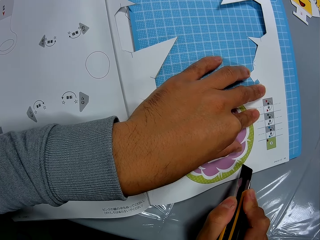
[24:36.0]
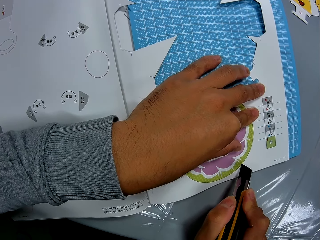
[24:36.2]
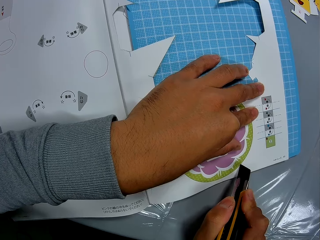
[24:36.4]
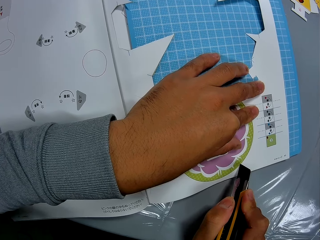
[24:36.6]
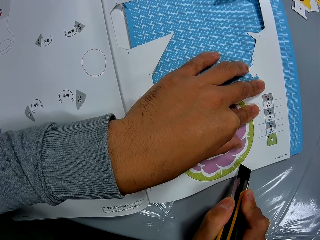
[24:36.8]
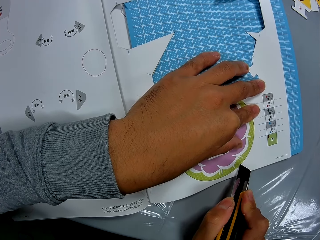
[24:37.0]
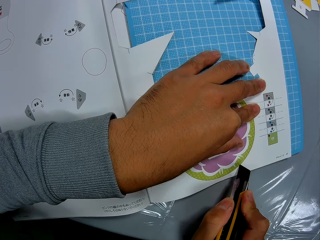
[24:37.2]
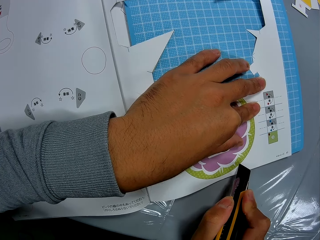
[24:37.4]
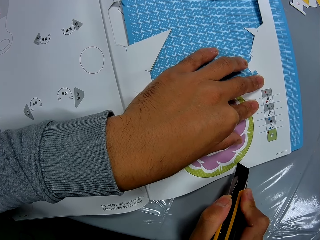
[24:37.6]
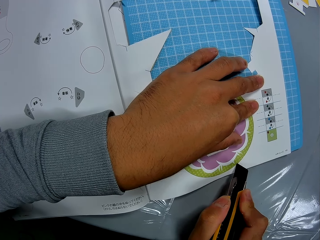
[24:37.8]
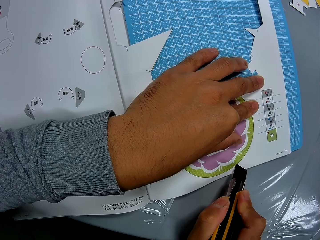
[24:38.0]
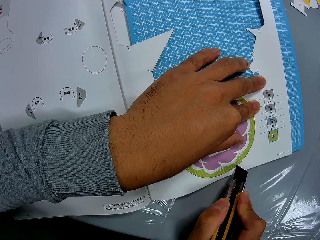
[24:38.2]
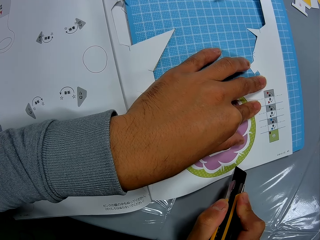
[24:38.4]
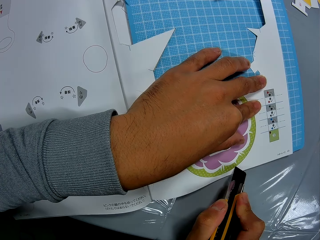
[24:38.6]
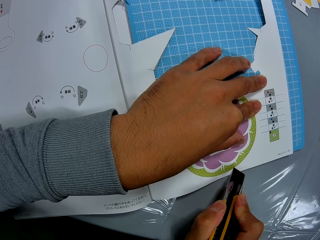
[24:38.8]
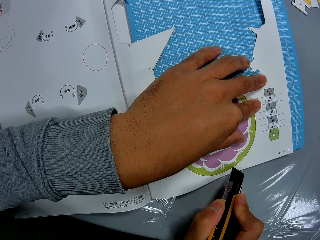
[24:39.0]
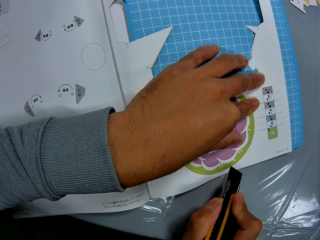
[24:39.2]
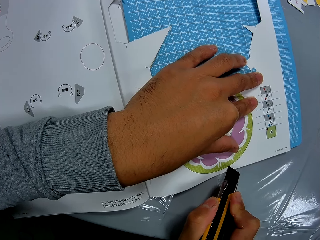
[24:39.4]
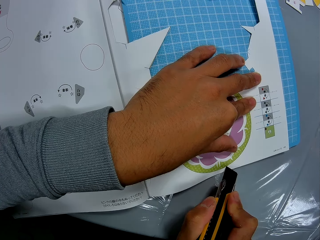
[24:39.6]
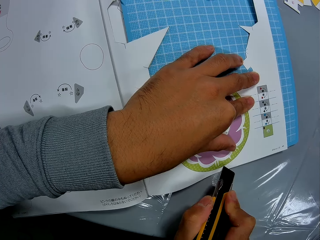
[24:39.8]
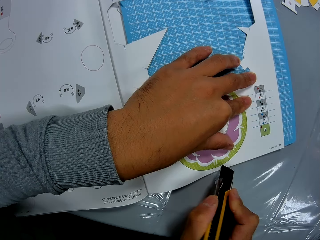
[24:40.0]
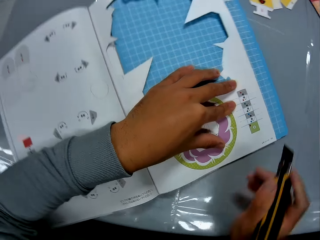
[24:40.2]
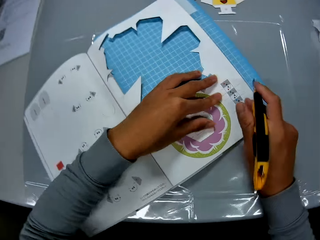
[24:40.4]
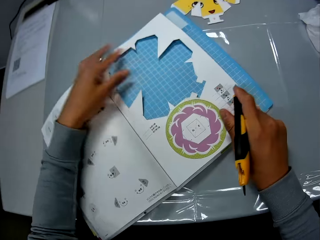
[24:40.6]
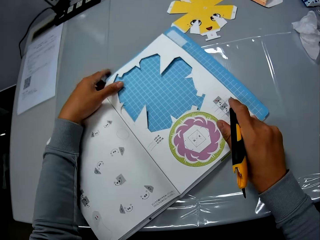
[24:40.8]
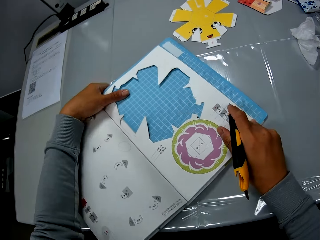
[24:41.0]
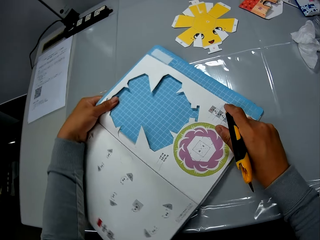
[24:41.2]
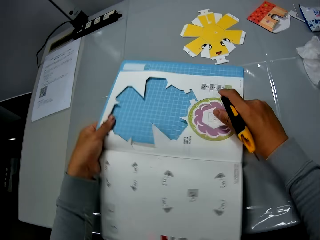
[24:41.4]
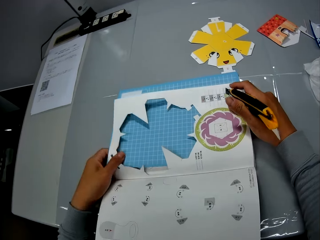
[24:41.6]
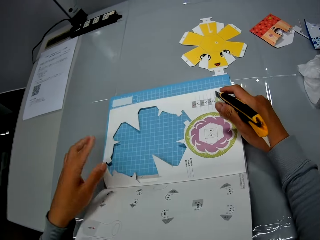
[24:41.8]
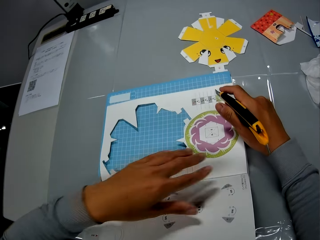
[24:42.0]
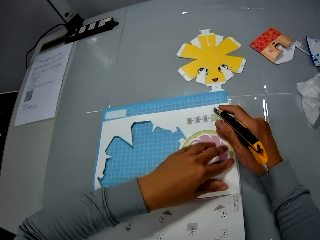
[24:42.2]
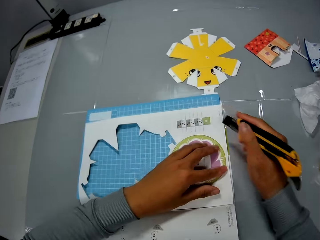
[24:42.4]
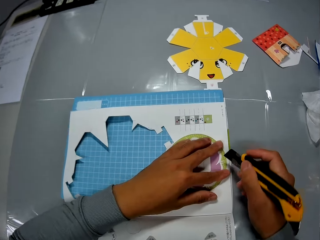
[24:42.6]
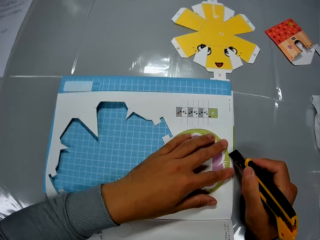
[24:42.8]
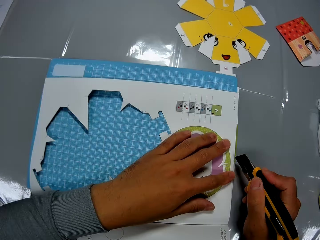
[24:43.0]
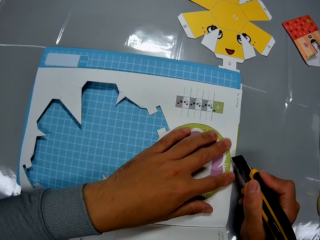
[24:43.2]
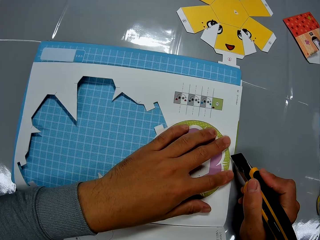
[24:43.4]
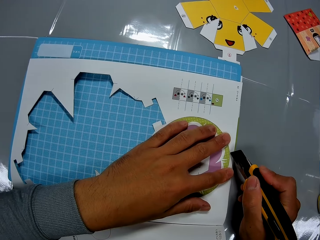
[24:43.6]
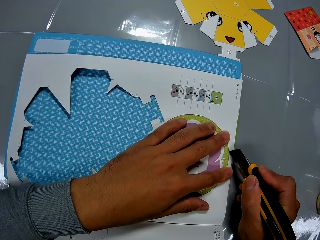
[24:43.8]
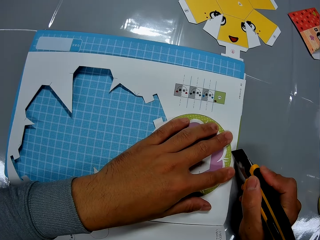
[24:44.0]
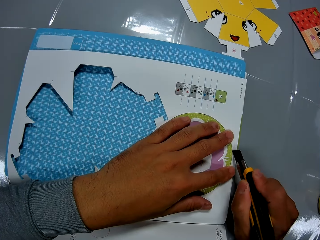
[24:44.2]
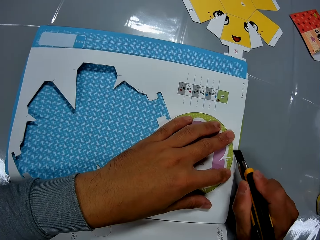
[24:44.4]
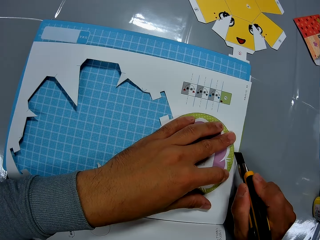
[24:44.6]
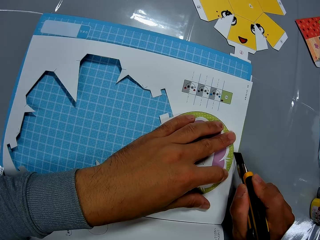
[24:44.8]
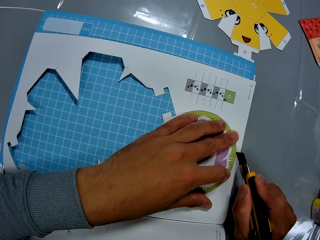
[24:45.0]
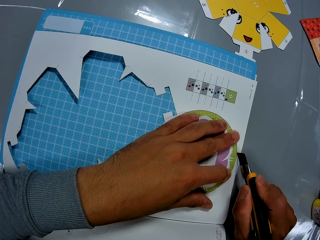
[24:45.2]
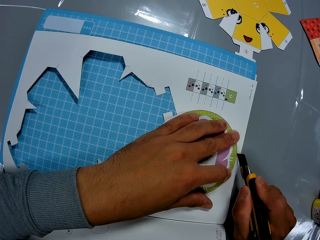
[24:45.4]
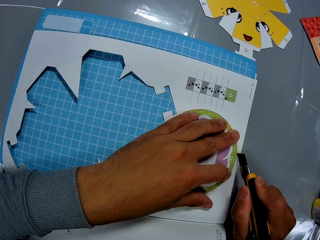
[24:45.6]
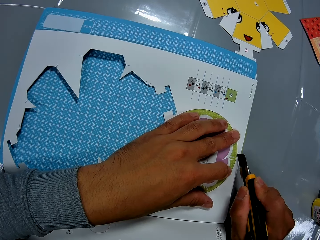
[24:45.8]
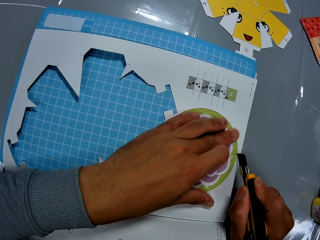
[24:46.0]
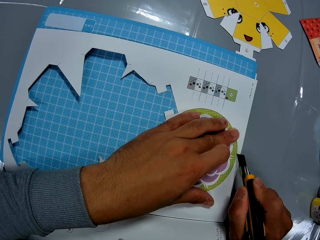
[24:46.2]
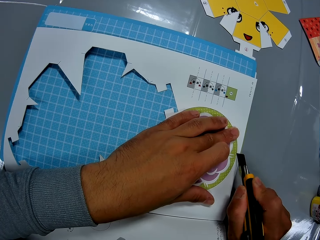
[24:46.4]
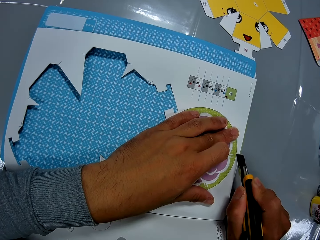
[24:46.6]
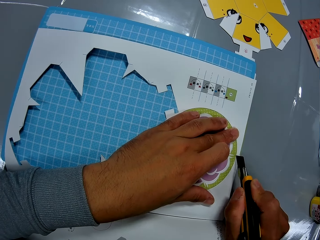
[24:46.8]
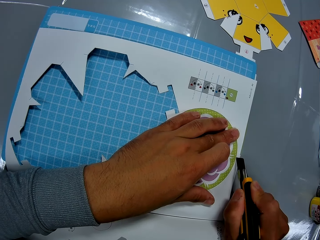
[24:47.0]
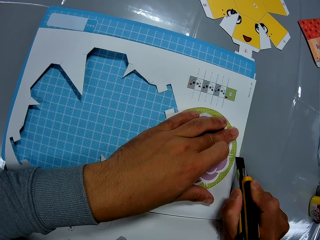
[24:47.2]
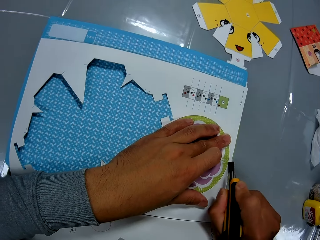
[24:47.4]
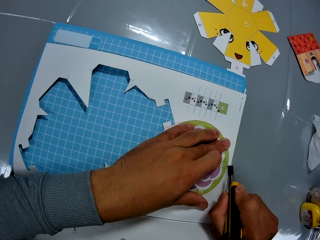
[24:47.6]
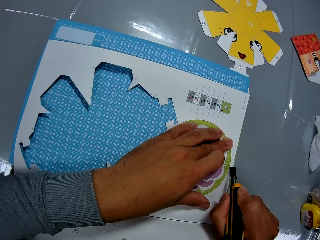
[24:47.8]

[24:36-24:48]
The camera wearer adjusts the paper on a cutting mat. They turn the papercraft booklet on the table. They cut out the papercraft piece from the papercraft booklet on the table with the paper cutter.

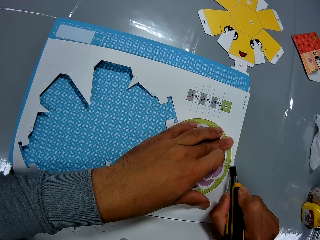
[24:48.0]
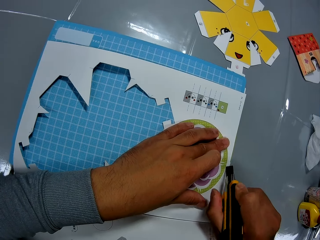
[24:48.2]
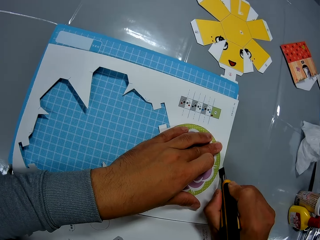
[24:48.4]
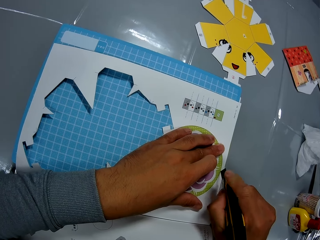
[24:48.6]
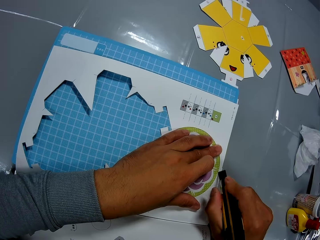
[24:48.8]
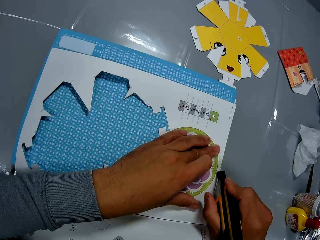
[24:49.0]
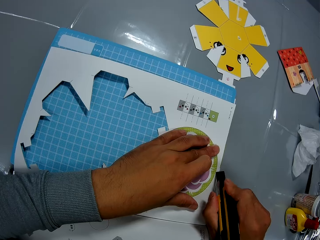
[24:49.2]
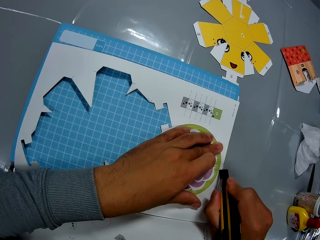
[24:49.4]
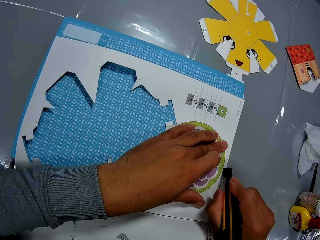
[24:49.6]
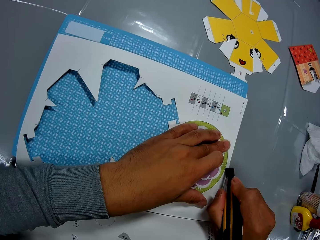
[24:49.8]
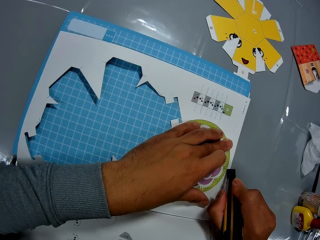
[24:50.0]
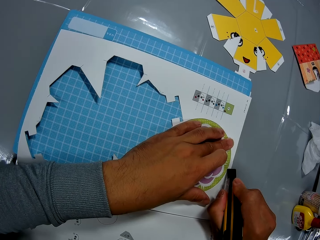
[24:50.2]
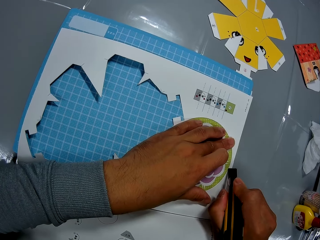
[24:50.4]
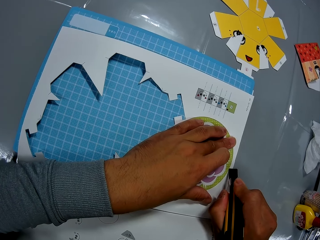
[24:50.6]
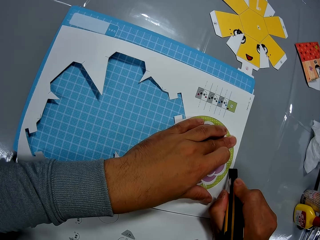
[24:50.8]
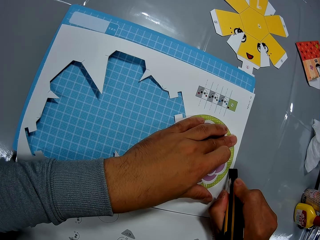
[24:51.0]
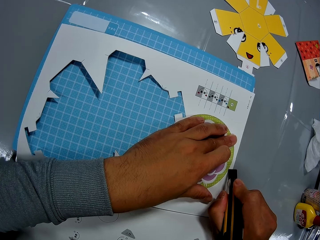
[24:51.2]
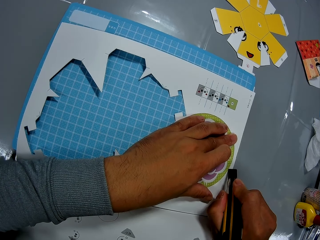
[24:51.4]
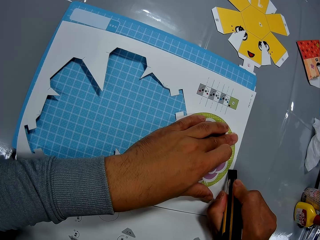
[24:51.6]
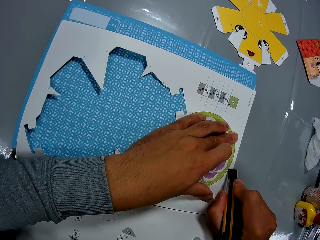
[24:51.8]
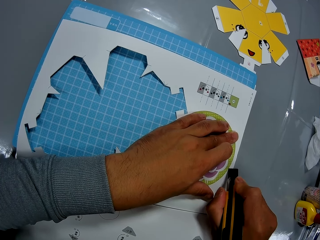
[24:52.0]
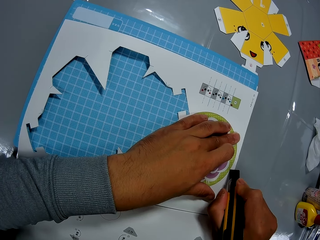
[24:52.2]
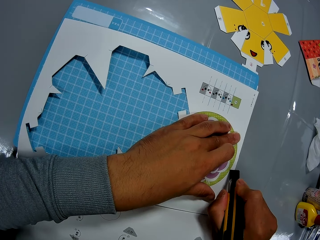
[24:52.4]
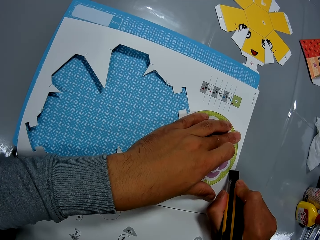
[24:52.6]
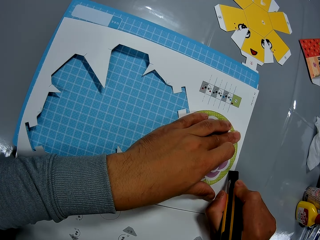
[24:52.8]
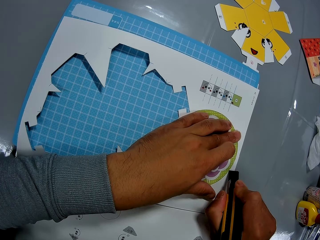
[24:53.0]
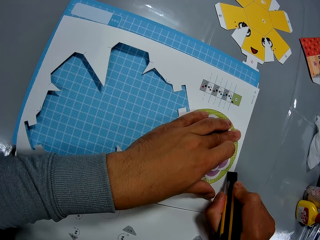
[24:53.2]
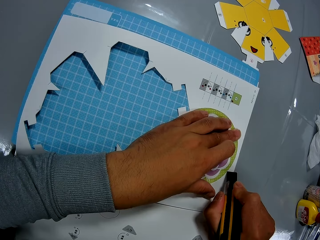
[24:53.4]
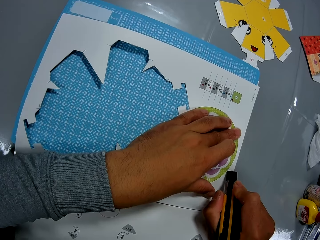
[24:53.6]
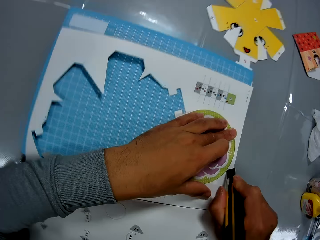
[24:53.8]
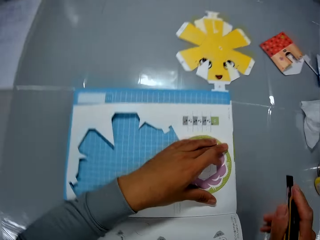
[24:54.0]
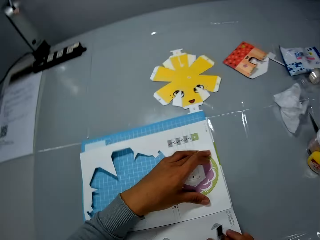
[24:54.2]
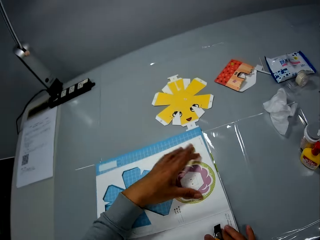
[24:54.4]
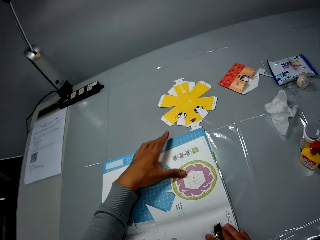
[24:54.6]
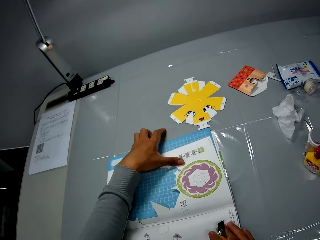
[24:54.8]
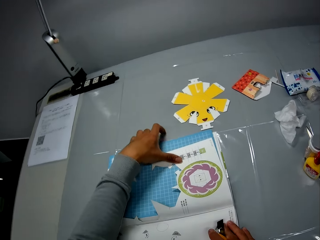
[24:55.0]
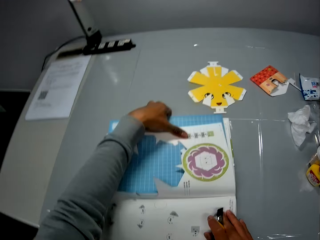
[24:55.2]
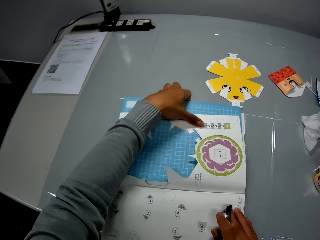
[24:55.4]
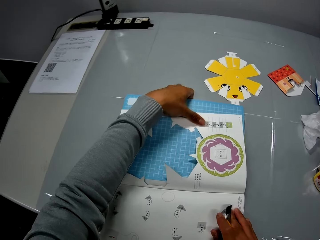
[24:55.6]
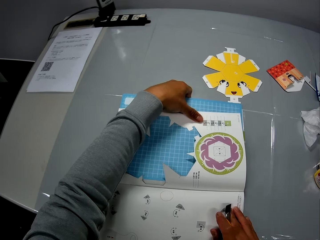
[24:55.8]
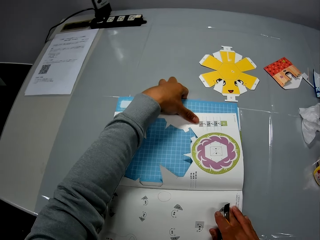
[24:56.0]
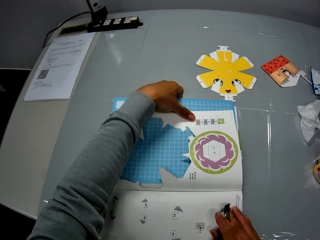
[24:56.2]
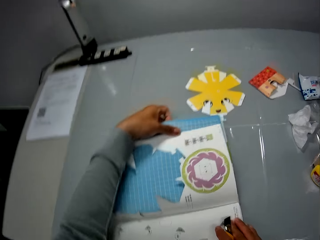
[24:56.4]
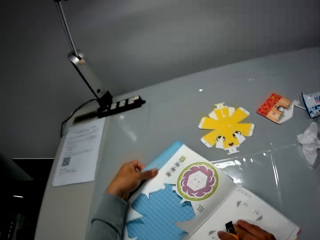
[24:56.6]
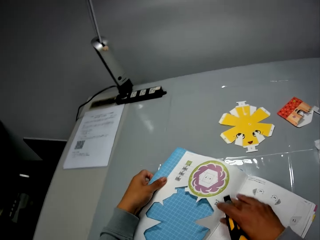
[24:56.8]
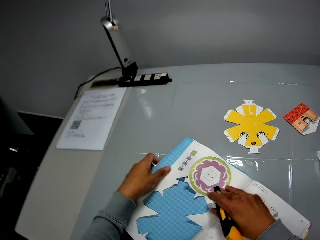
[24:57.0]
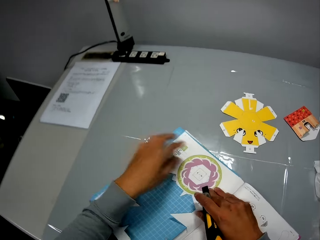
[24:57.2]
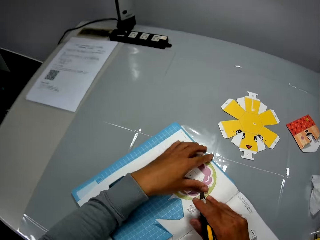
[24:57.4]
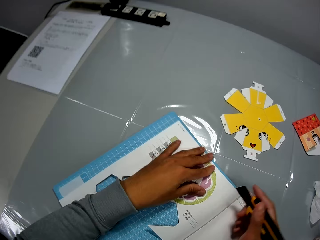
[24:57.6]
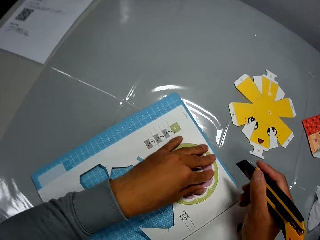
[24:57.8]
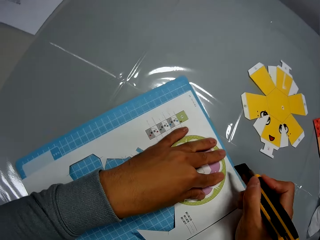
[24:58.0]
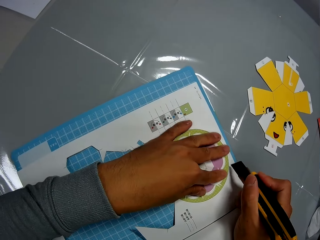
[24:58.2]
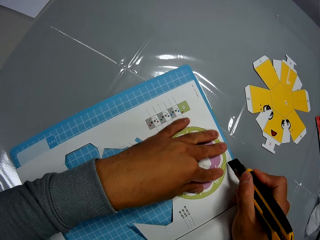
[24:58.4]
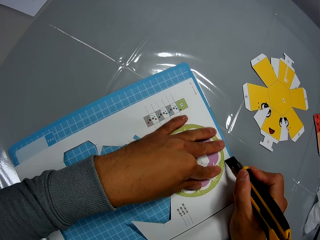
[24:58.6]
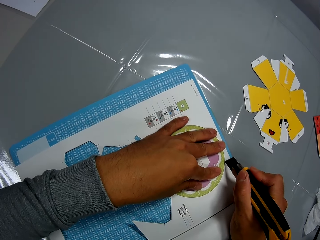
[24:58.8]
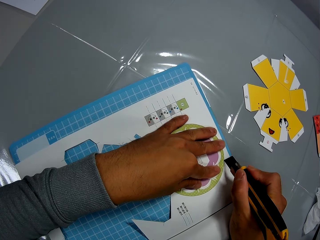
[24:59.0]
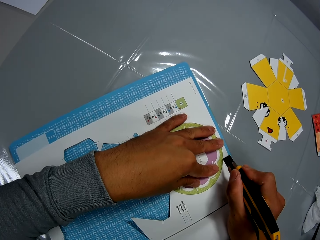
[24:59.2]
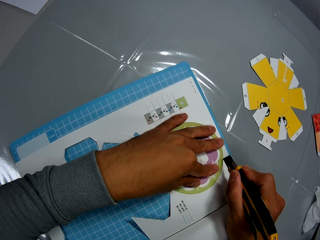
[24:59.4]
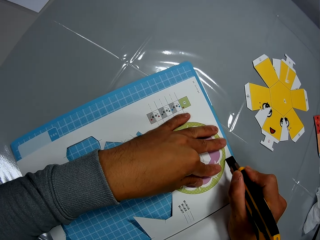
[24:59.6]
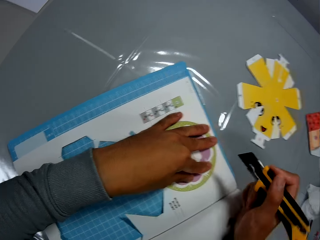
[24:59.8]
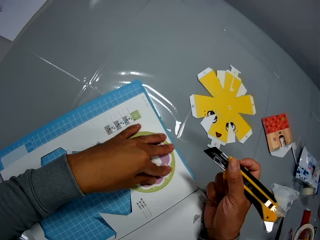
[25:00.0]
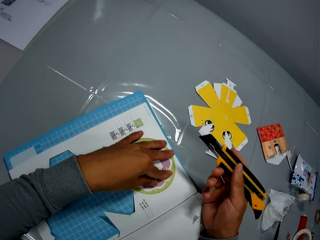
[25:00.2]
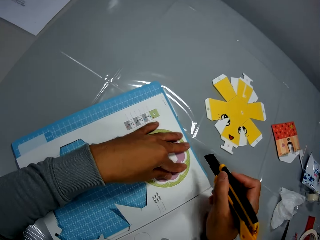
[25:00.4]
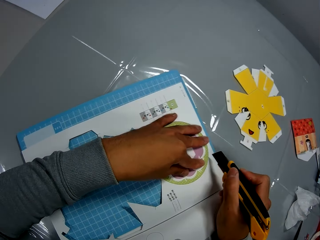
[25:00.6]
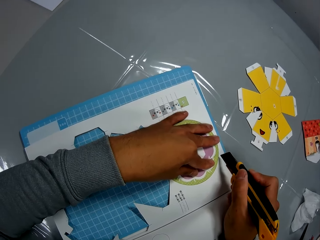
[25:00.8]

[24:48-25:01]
The camera wearer adjusts the paper on a cutting mat. They turn the papercraft booklet on the table. They cut out the papercraft piece from the papercraft booklet on the table with the paper cutter. They adjust the utility knife.
